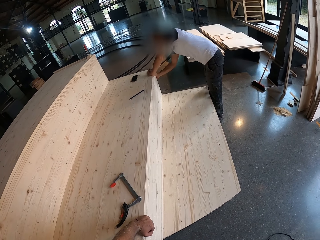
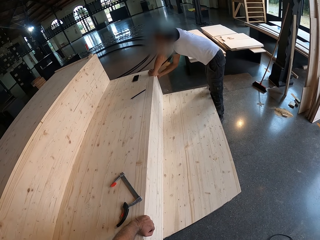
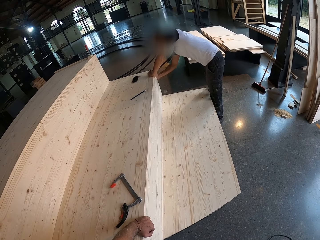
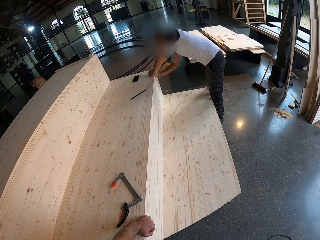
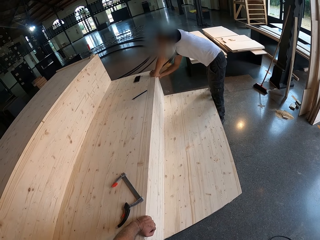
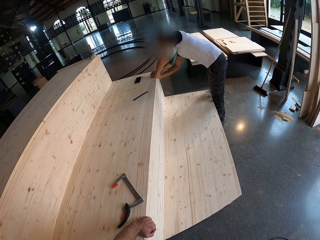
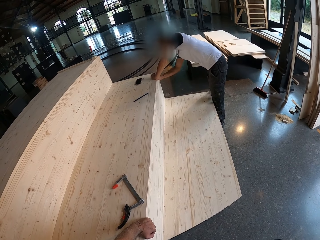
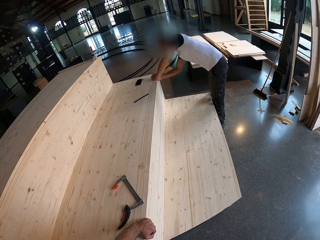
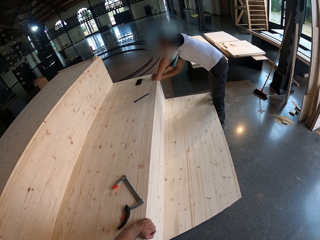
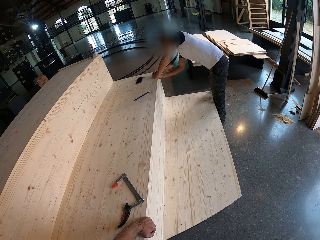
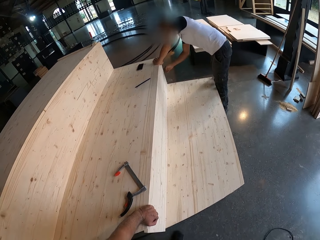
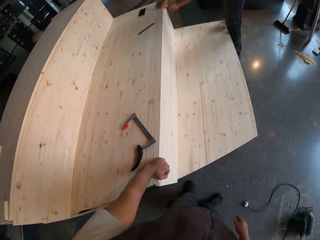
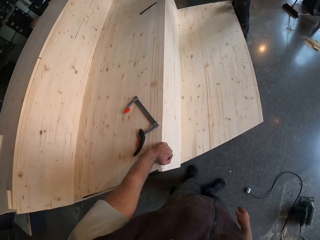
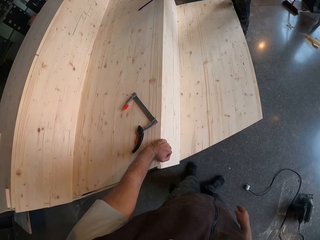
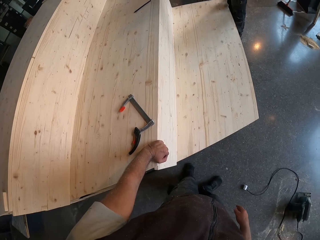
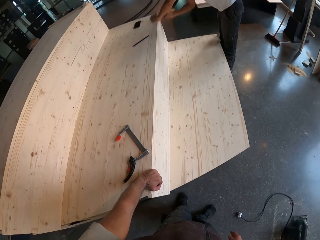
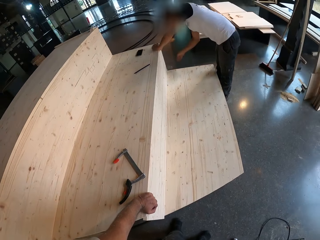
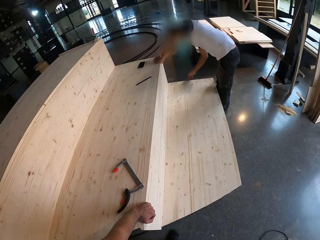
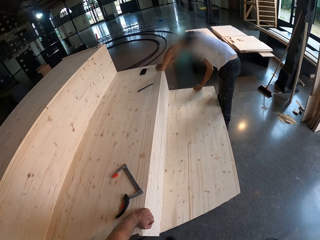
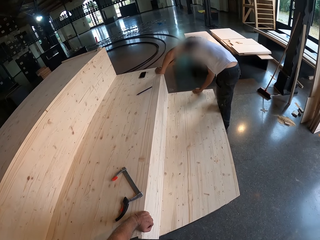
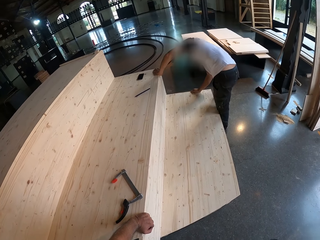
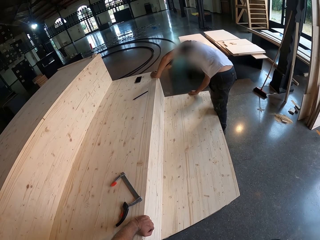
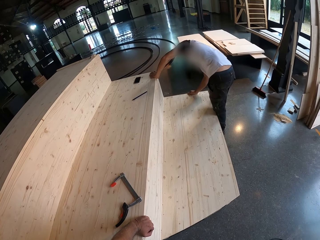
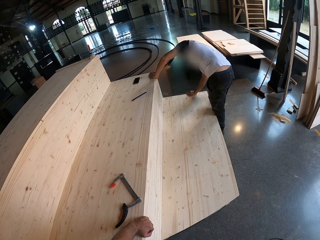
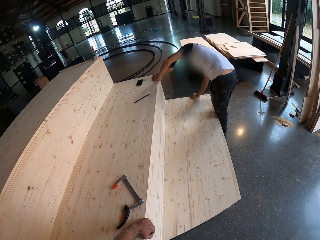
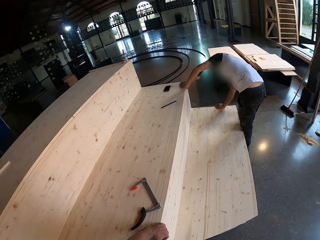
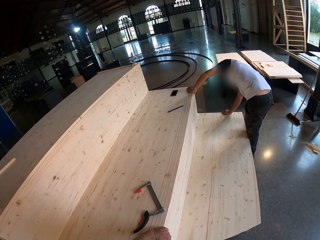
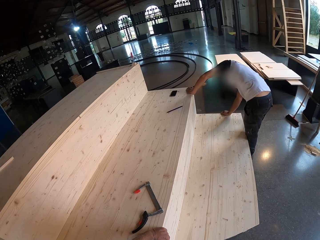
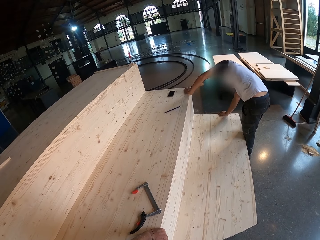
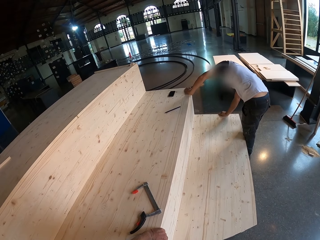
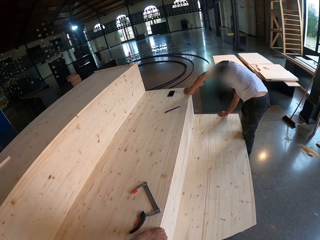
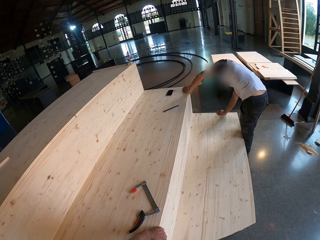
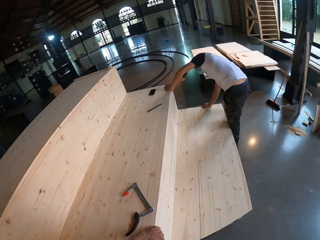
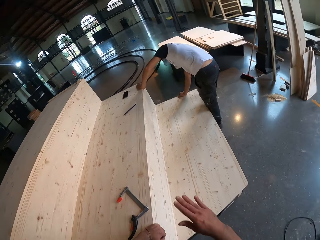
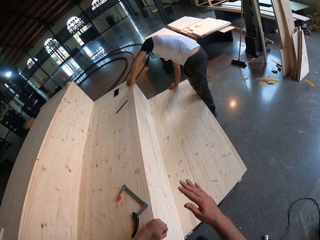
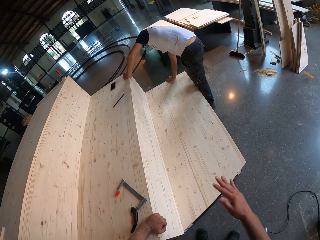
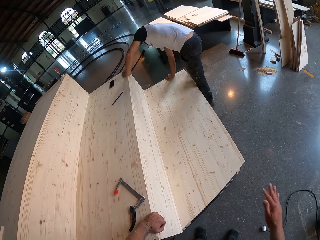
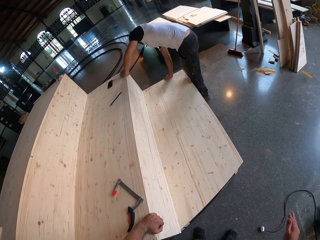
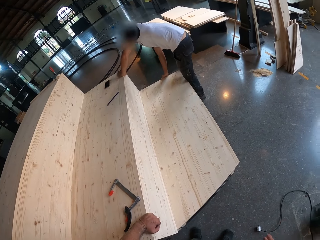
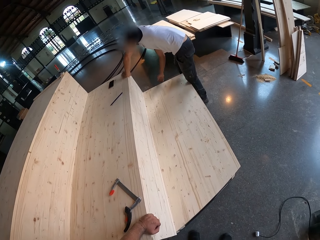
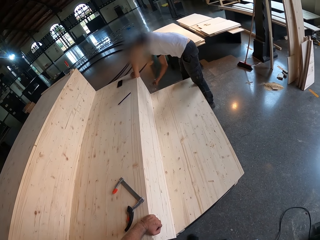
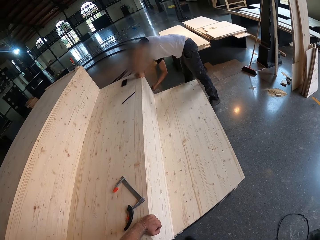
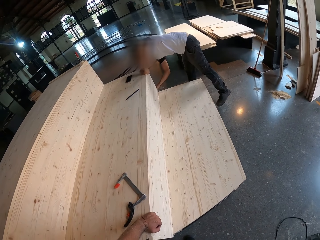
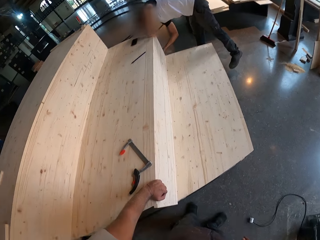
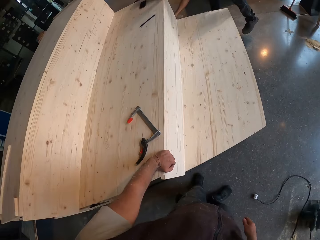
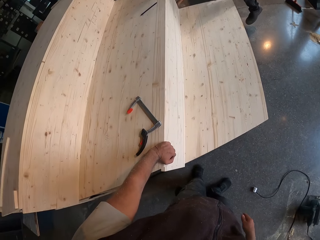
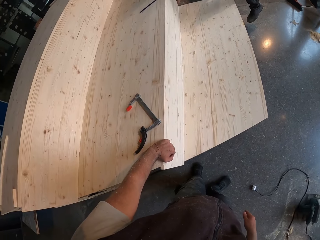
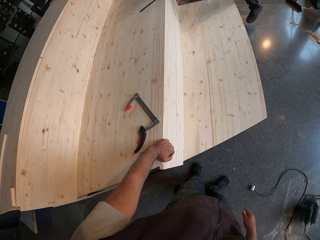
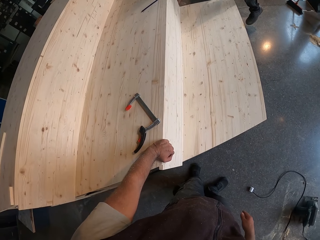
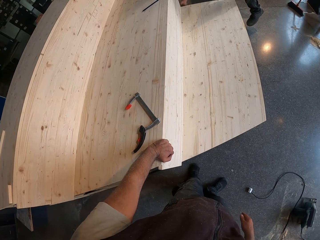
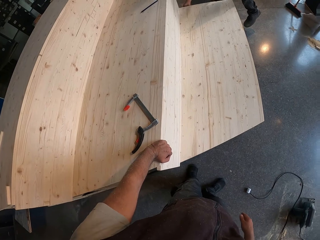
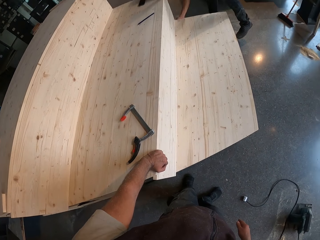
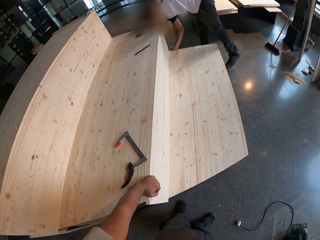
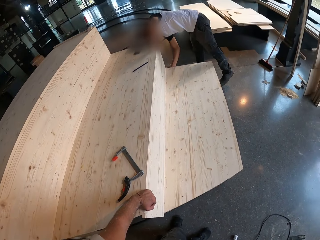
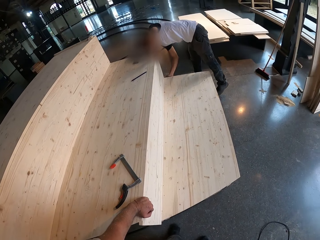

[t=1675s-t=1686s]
The camera wearer moves around.

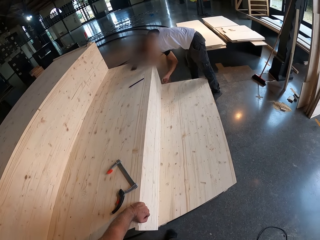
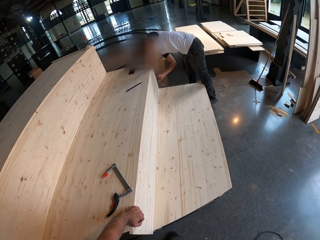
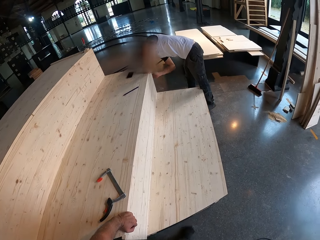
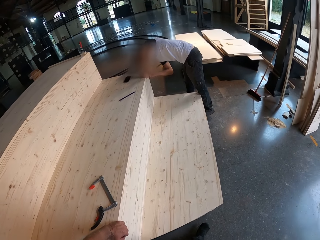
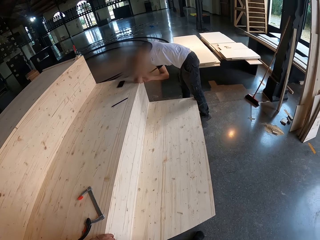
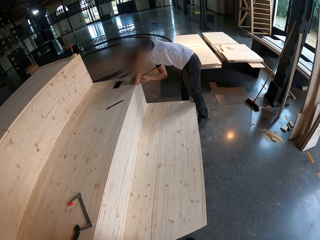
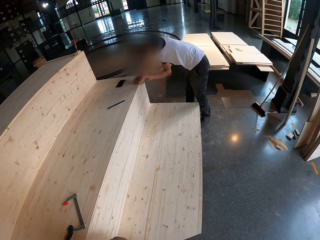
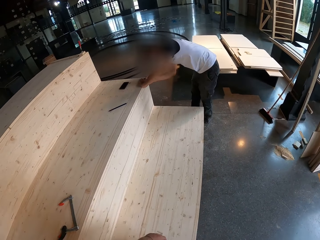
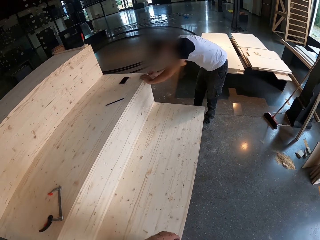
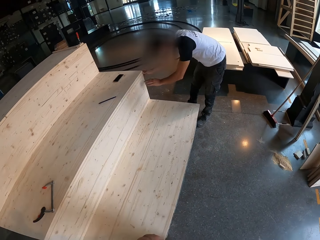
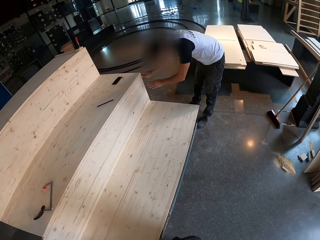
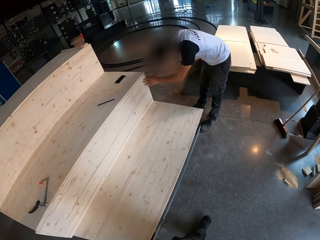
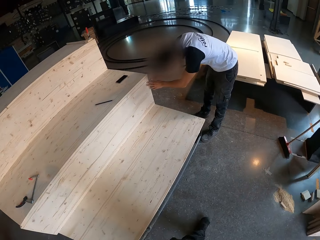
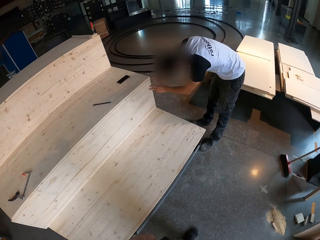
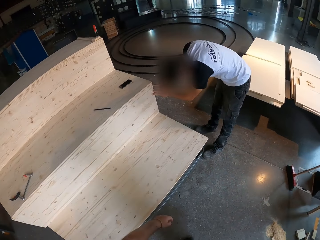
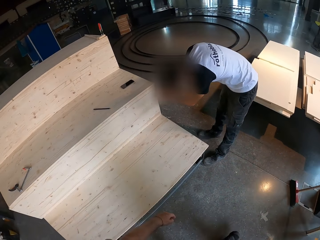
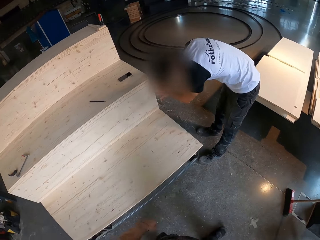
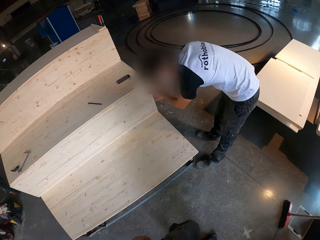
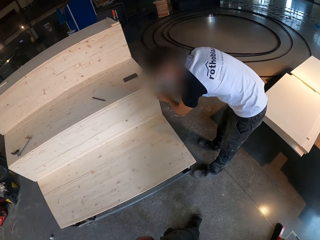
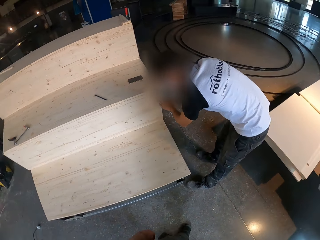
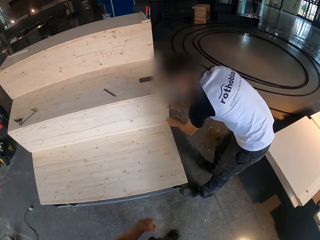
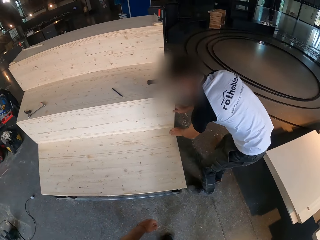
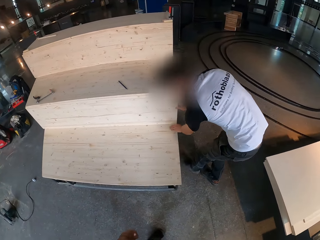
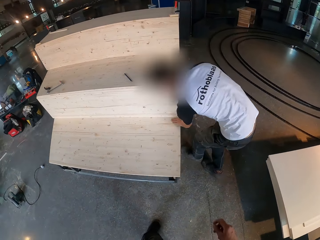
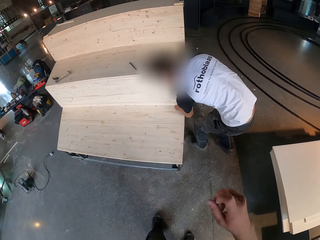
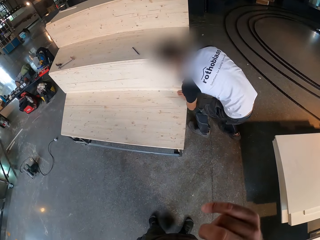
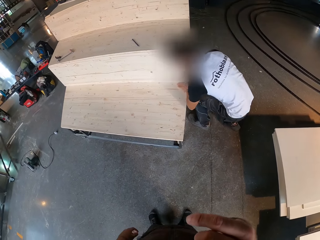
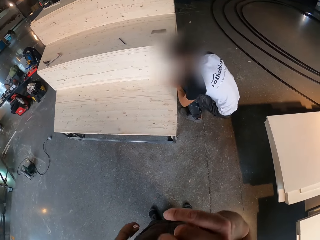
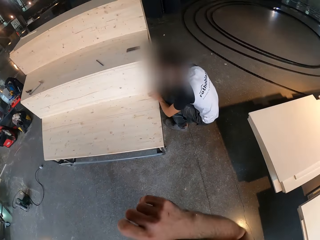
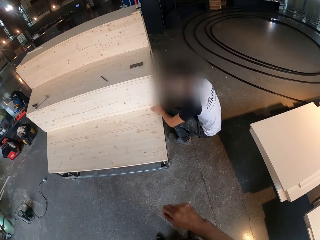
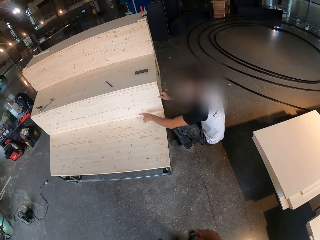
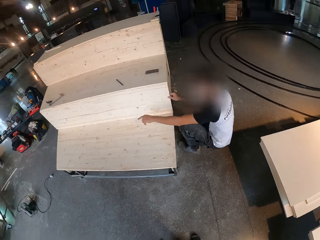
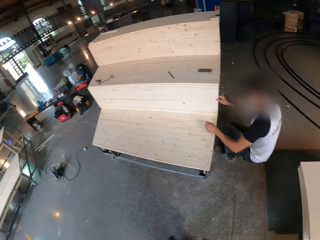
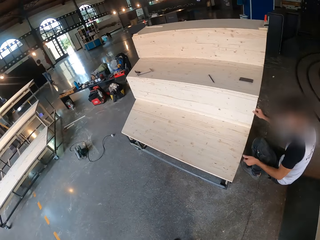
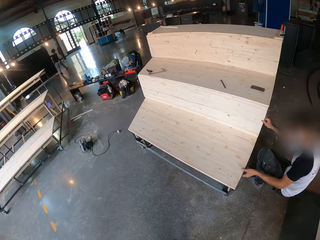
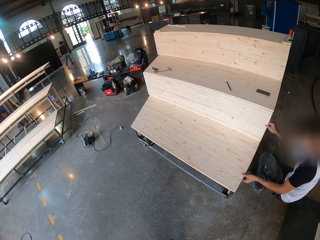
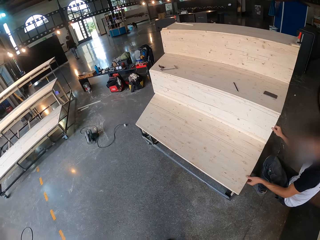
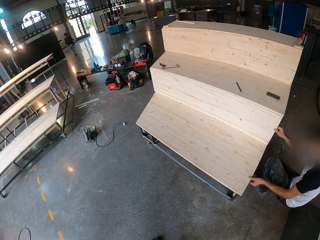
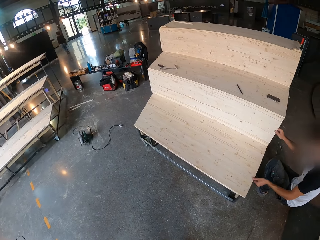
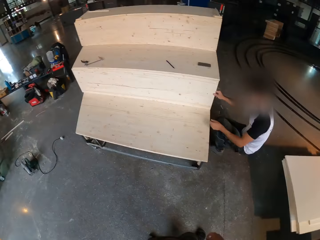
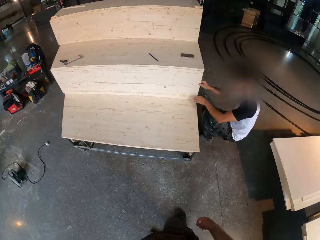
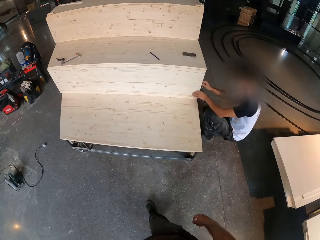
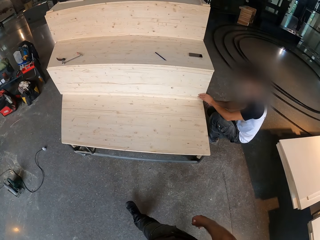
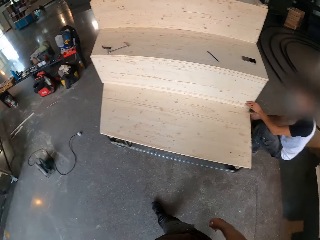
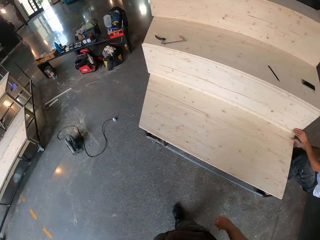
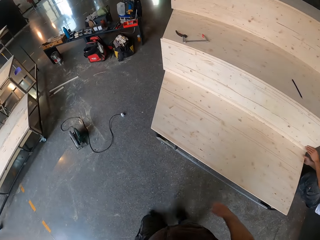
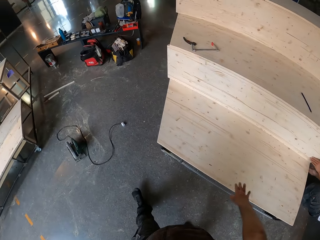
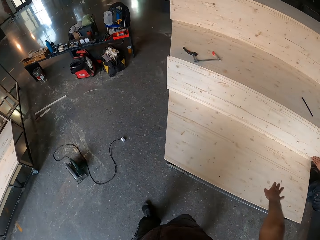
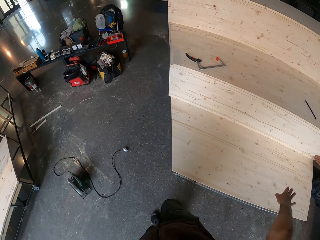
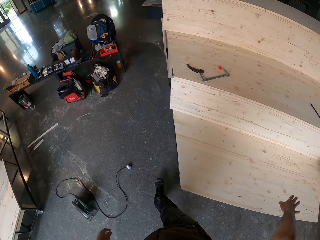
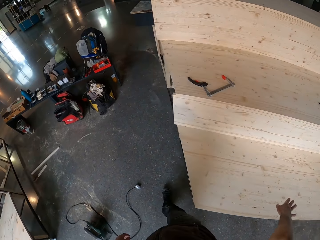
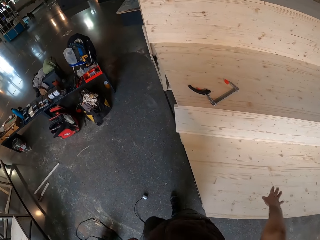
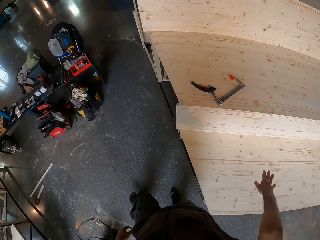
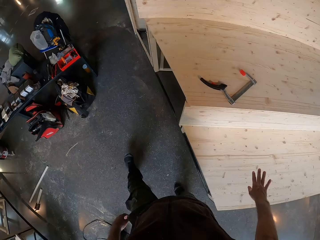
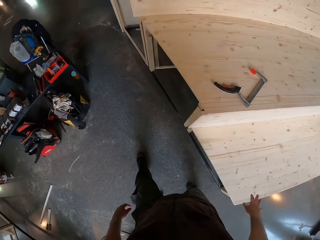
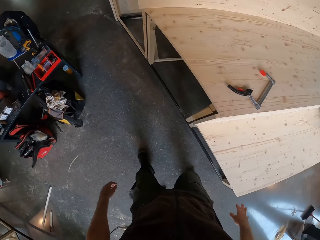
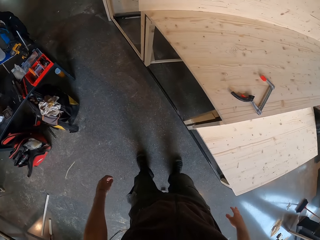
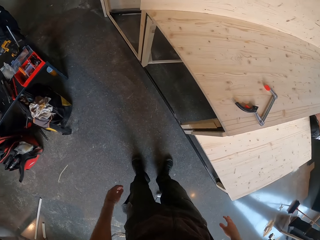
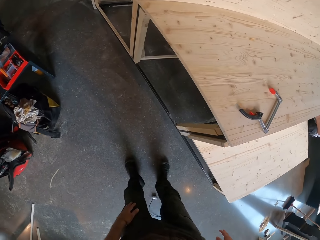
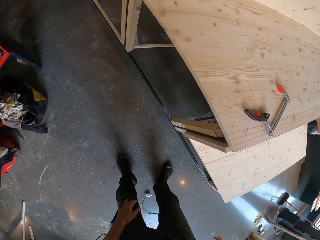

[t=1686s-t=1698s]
The camera wearer walks around. They adjust the camera. They walk around.
